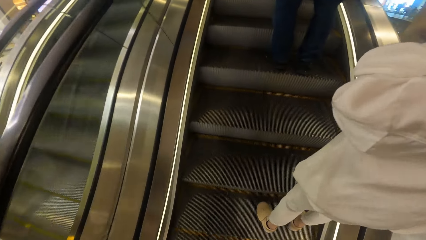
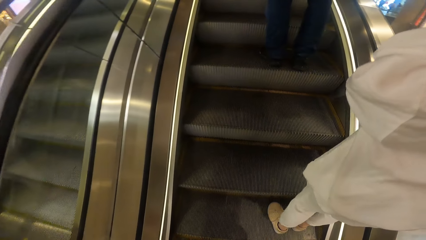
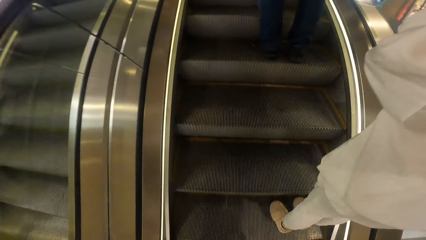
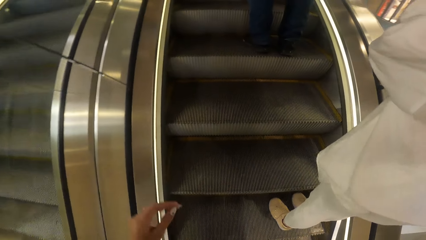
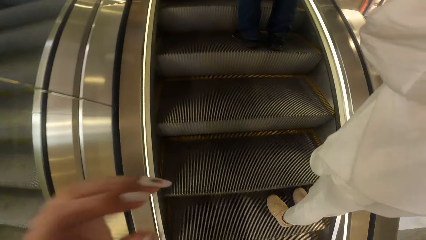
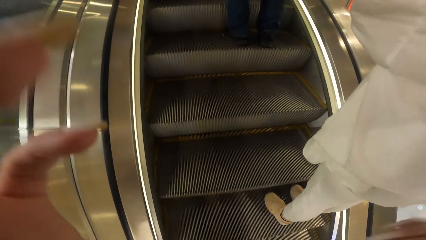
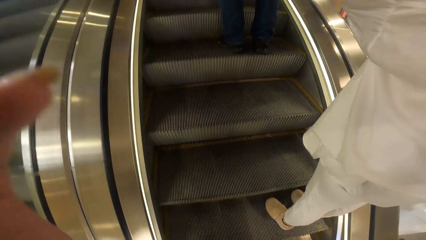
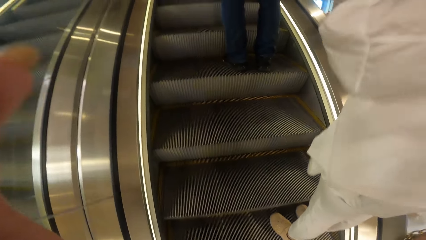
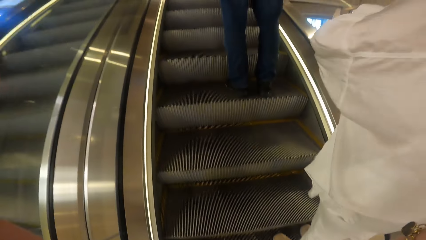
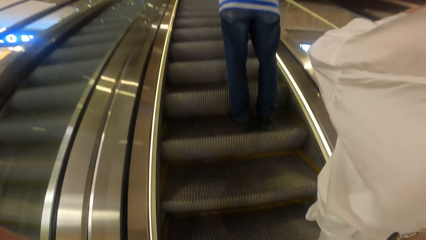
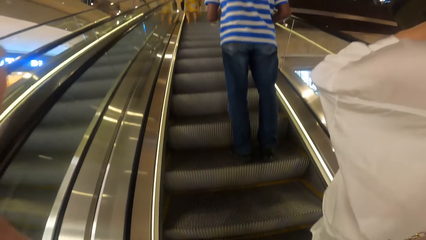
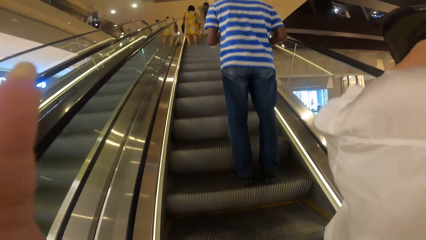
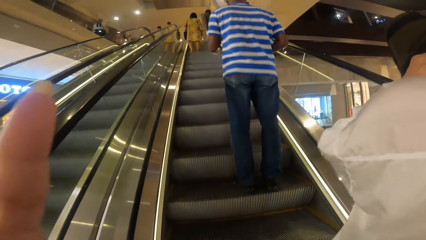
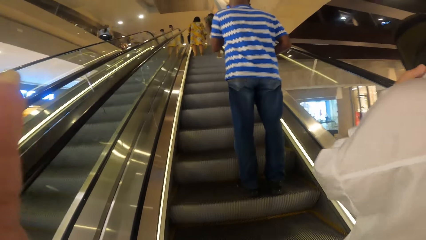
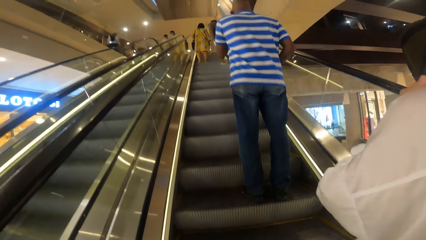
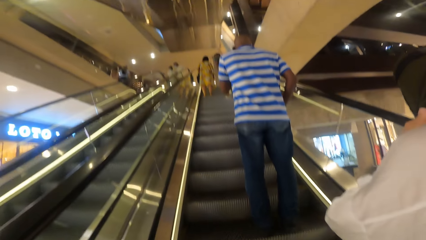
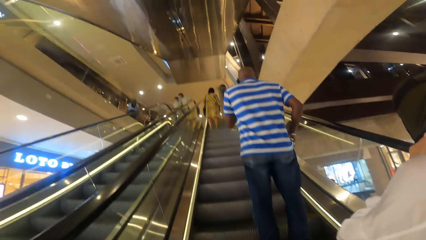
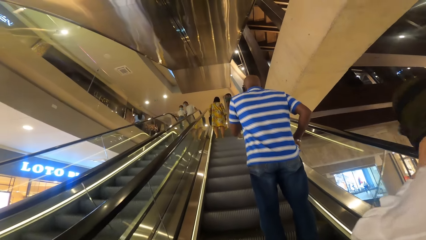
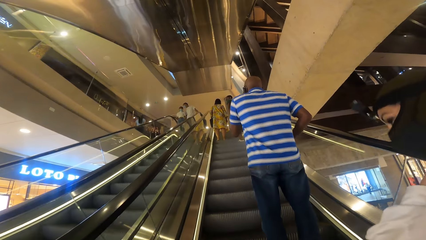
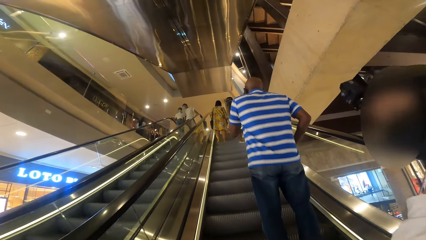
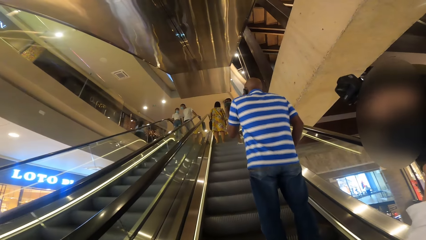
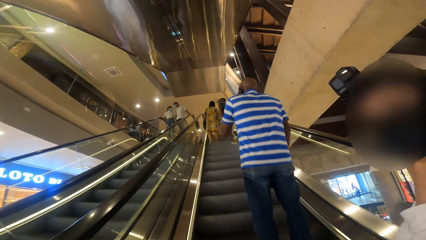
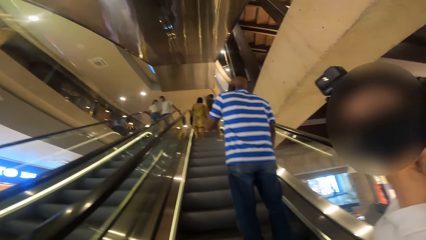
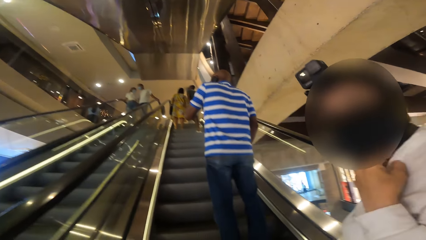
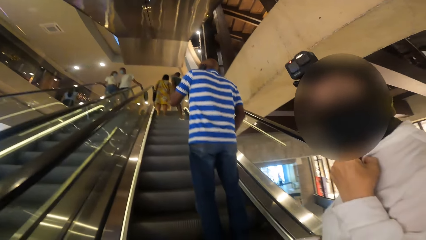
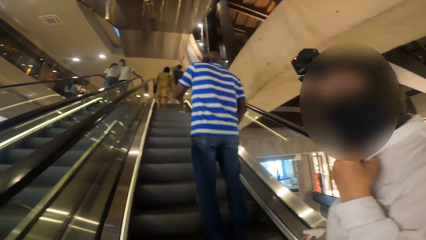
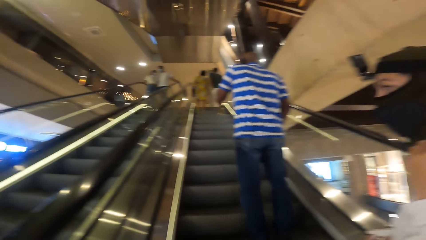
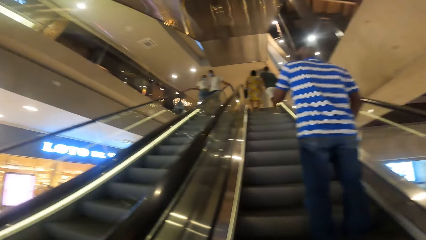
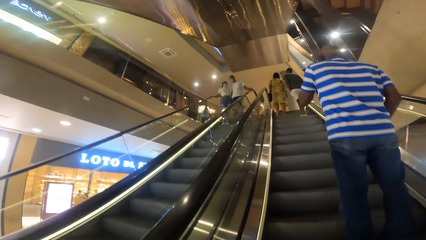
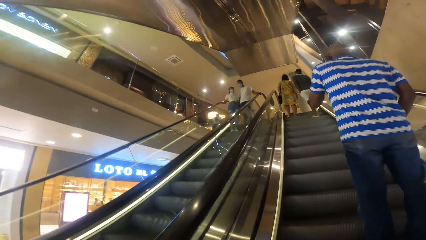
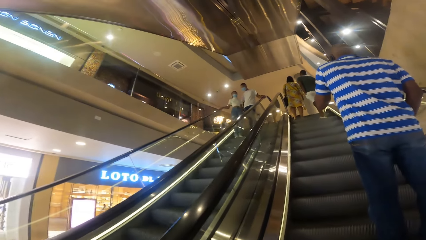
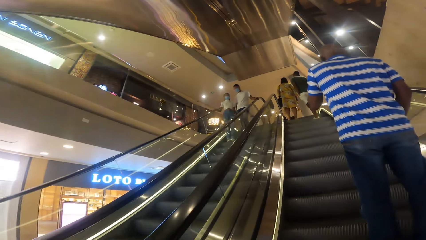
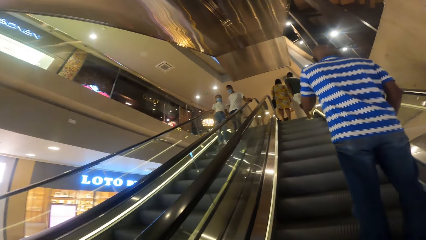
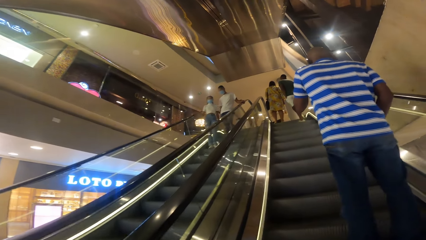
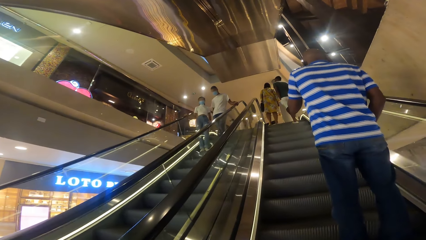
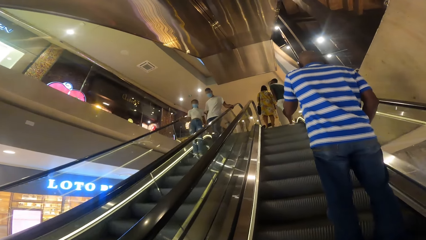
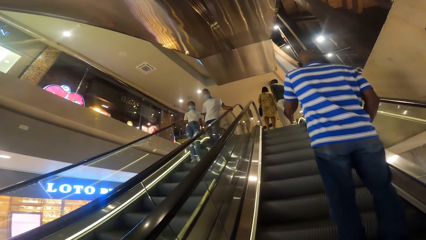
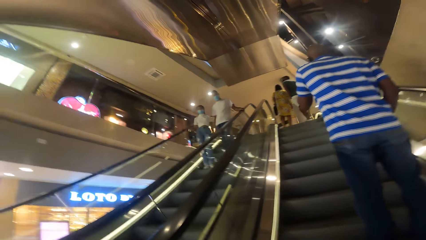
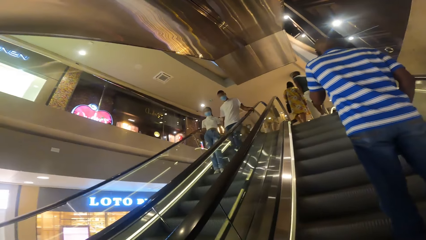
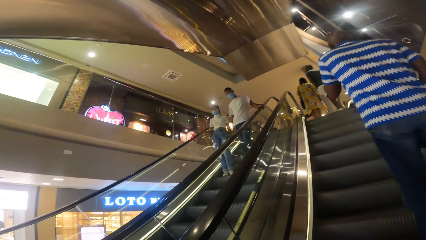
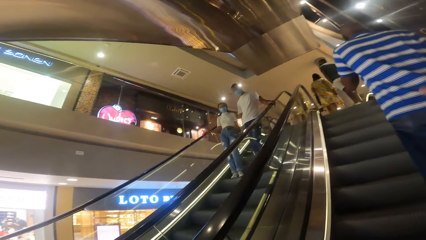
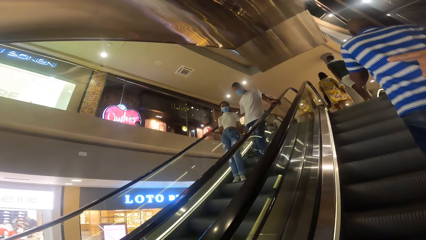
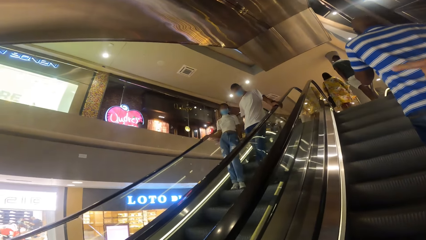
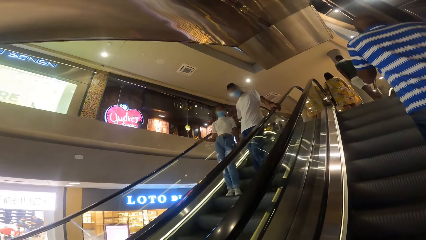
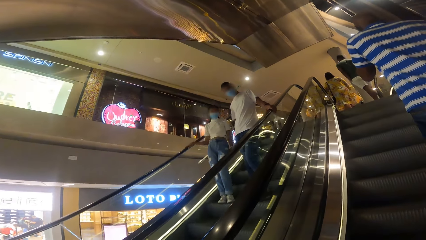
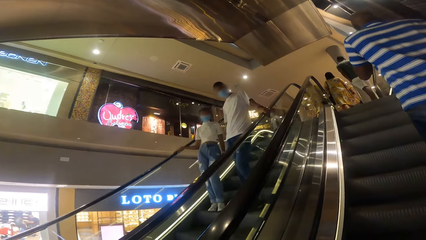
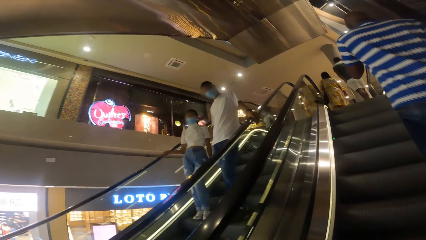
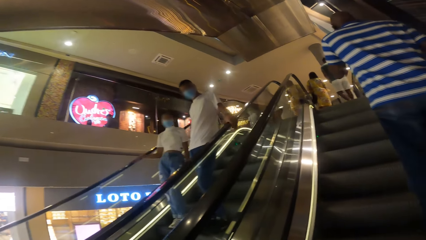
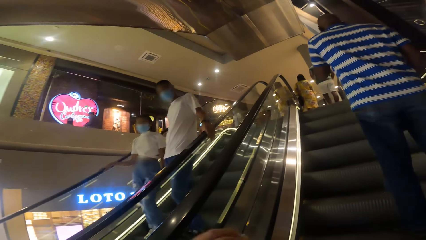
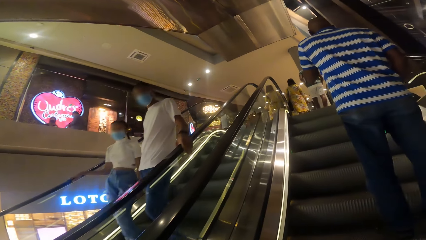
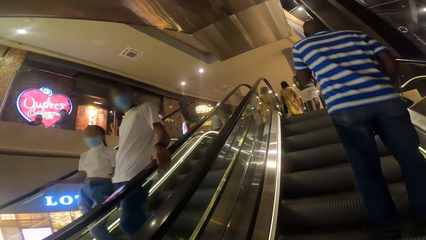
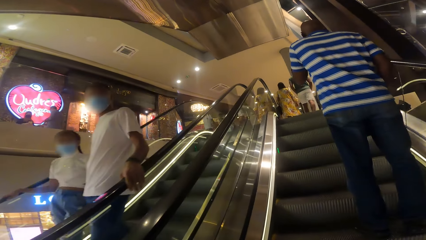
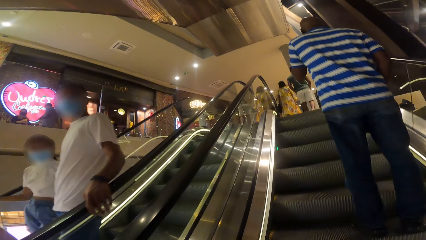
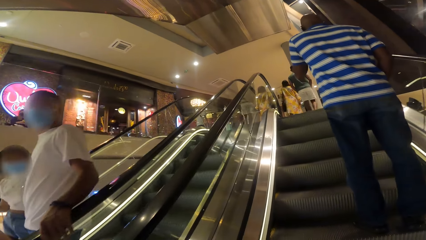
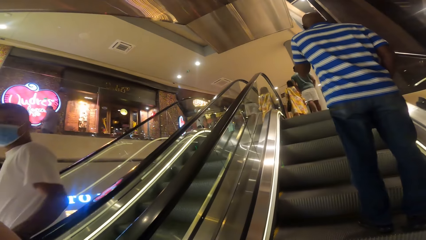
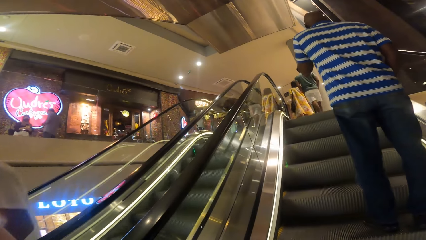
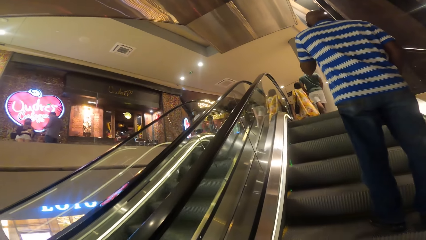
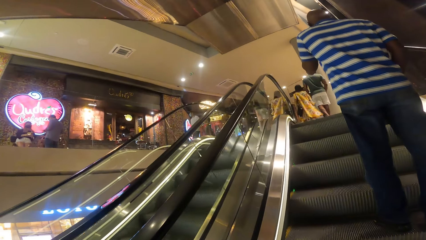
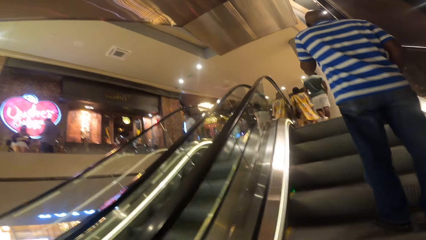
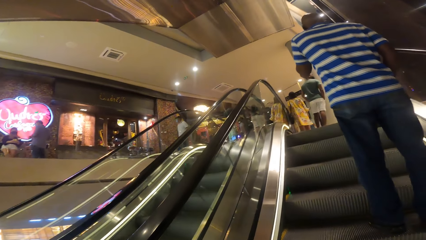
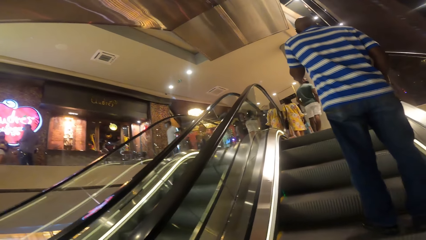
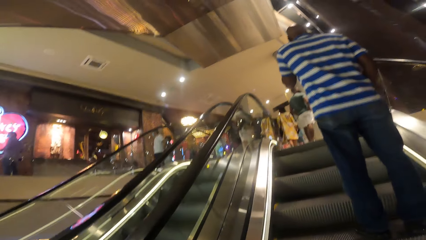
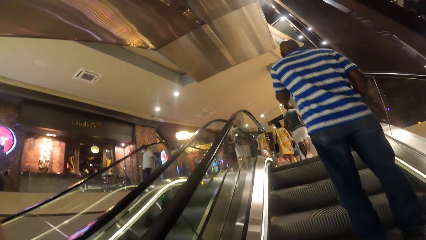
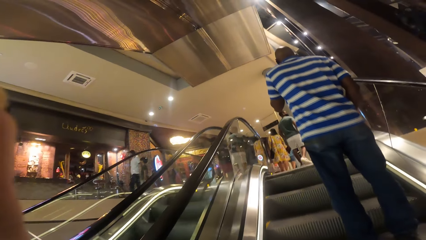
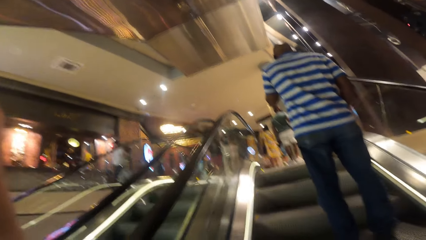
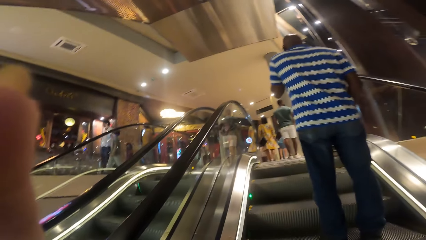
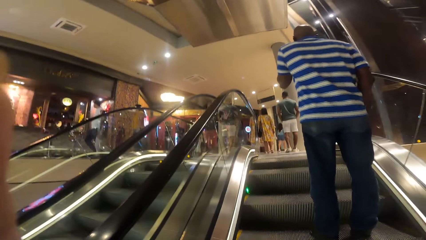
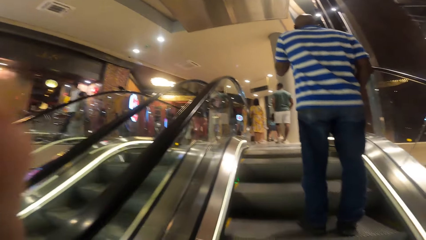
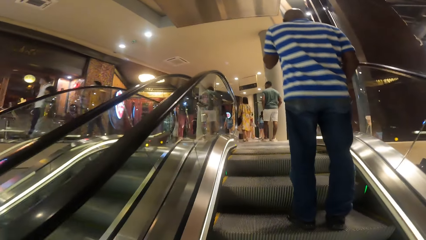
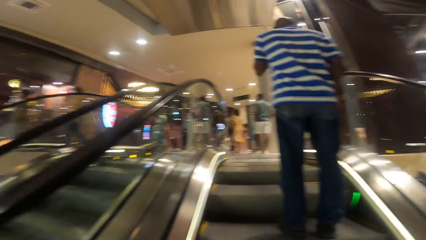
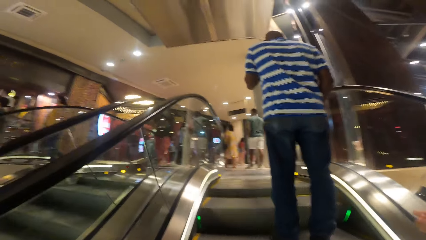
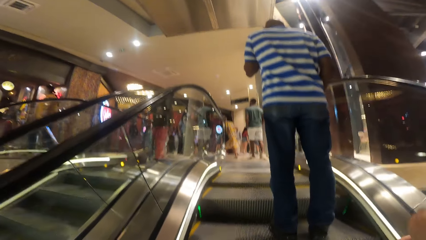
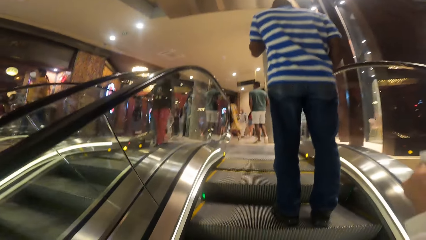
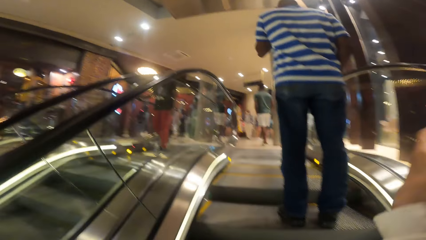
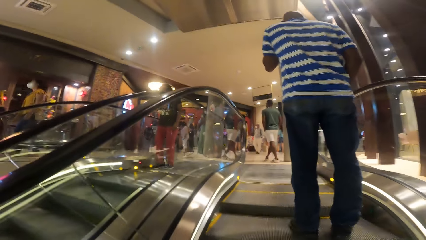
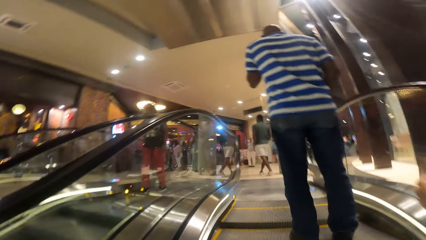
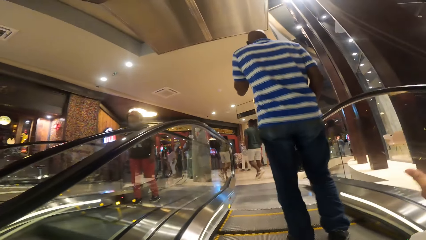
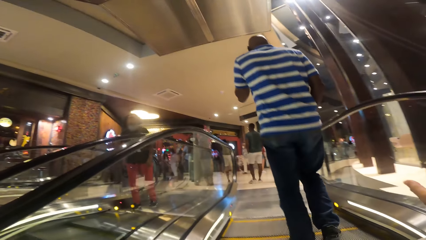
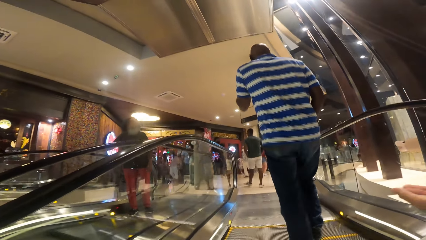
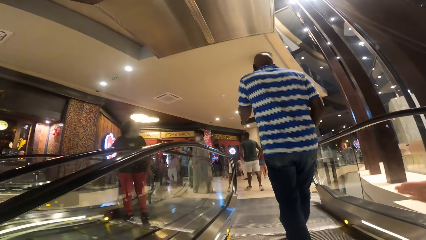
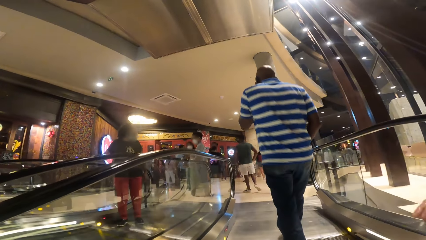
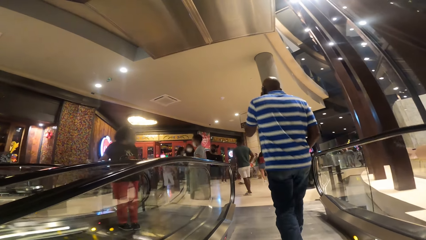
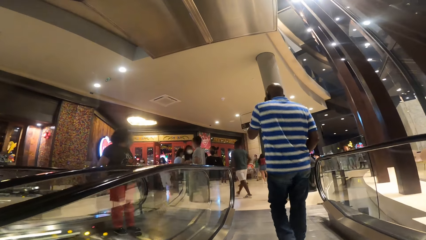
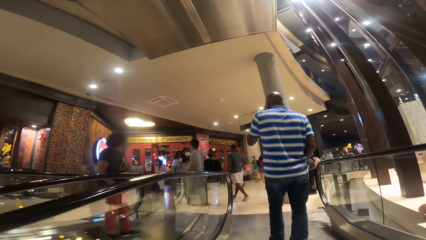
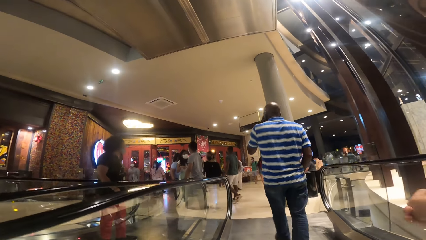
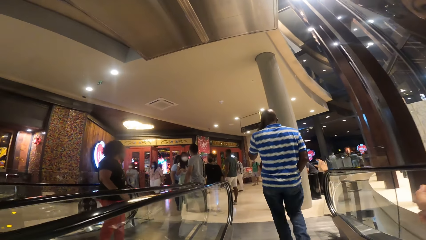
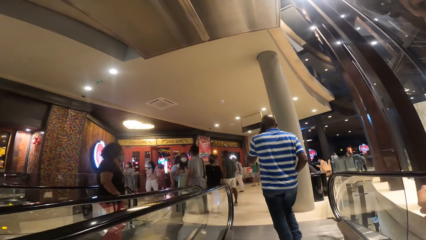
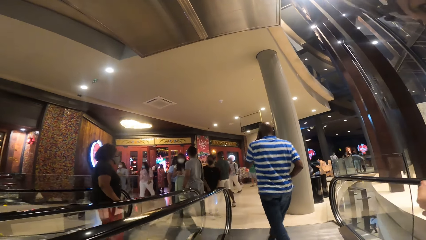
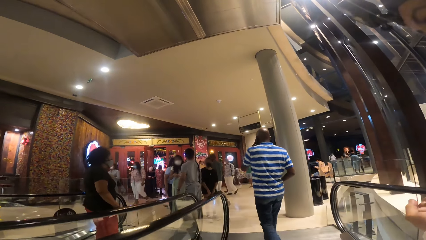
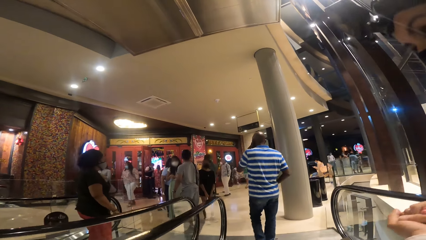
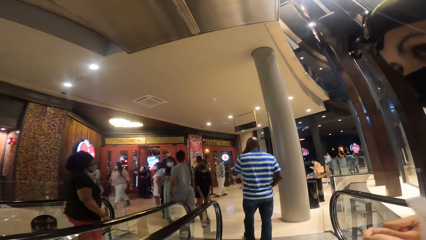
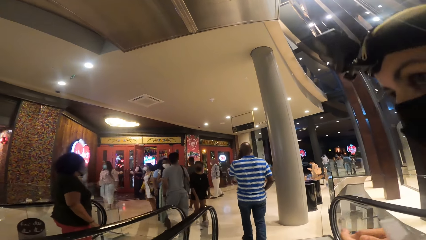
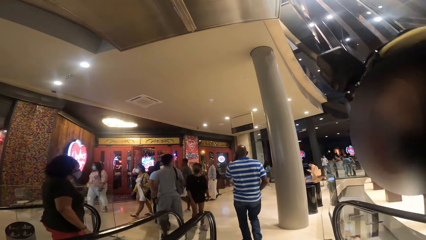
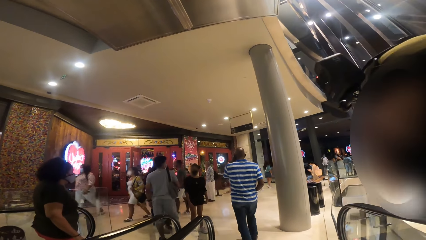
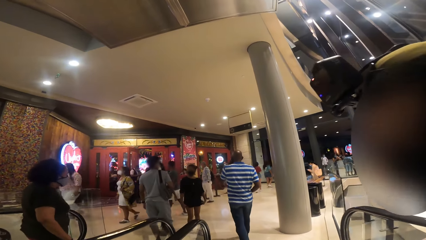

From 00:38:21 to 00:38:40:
The camera wearer moves a hand up. They look at the elevator. They look at a woman. They look at the elevator.
